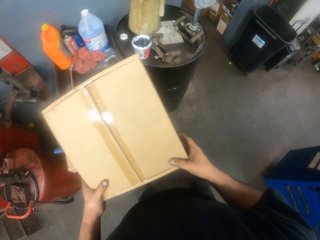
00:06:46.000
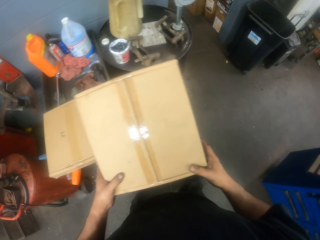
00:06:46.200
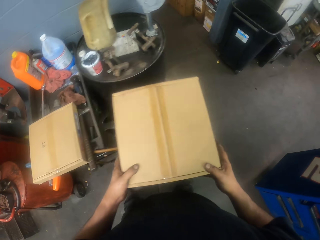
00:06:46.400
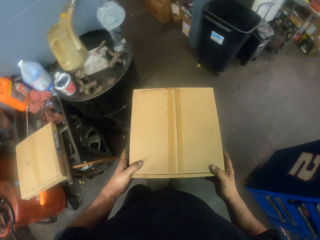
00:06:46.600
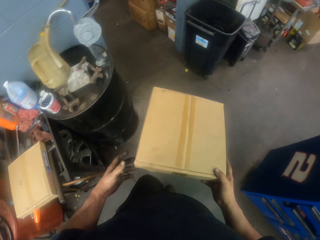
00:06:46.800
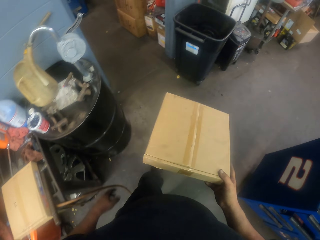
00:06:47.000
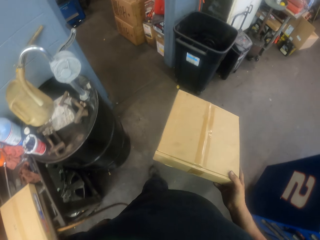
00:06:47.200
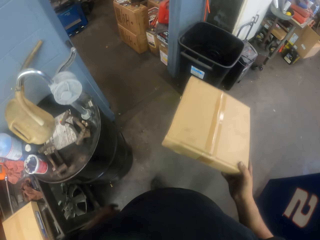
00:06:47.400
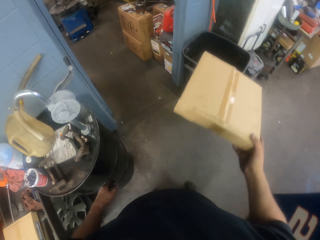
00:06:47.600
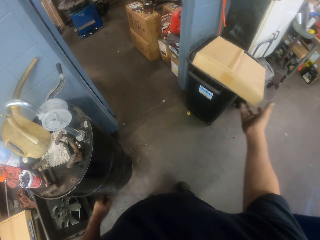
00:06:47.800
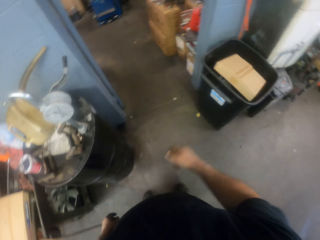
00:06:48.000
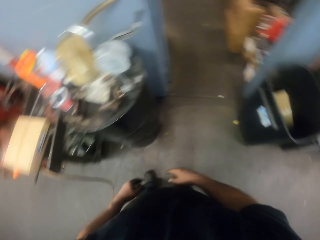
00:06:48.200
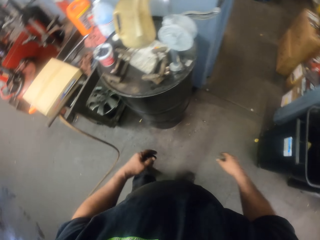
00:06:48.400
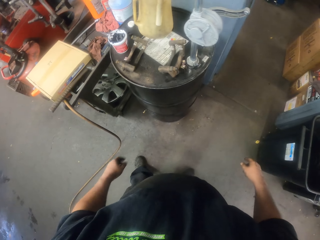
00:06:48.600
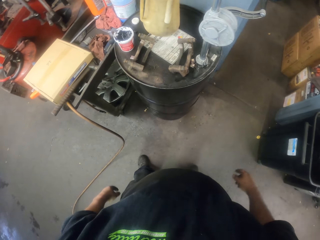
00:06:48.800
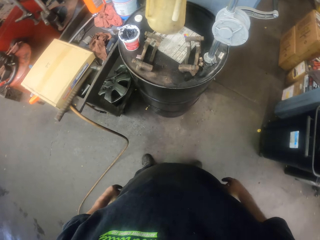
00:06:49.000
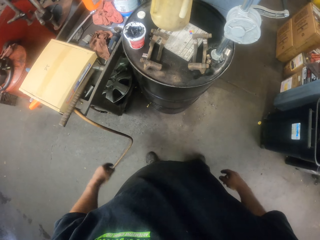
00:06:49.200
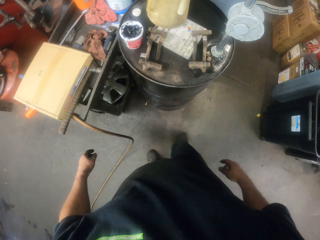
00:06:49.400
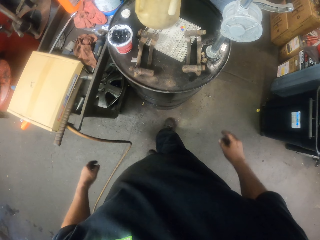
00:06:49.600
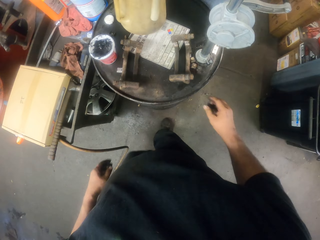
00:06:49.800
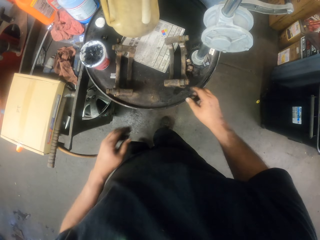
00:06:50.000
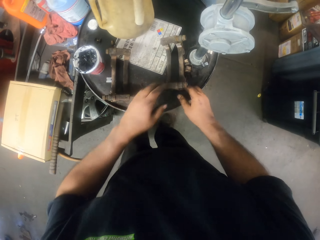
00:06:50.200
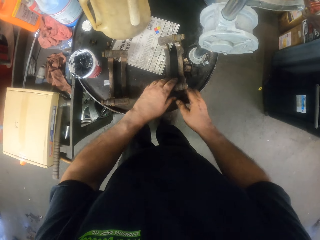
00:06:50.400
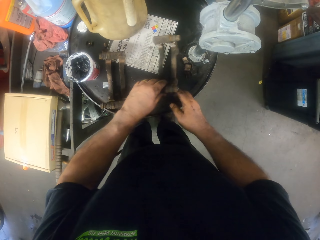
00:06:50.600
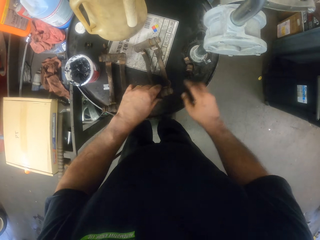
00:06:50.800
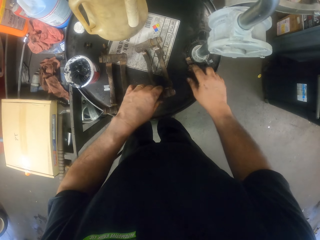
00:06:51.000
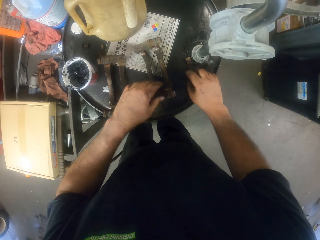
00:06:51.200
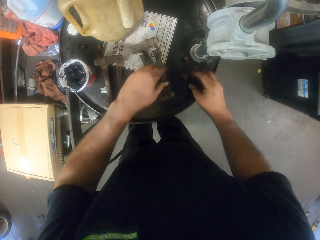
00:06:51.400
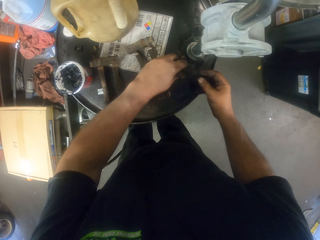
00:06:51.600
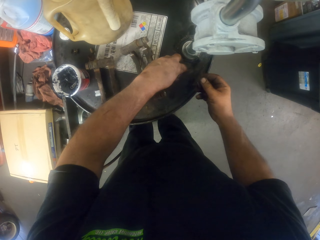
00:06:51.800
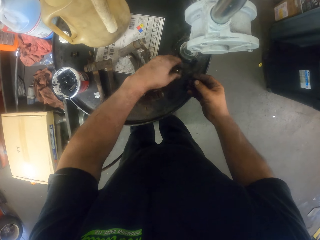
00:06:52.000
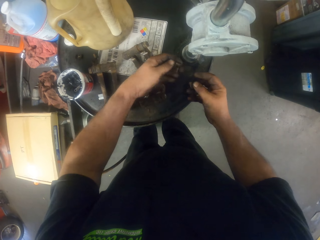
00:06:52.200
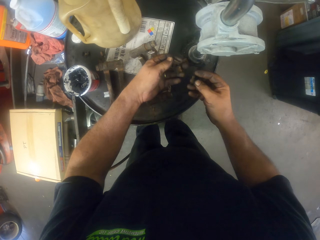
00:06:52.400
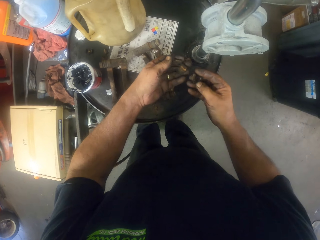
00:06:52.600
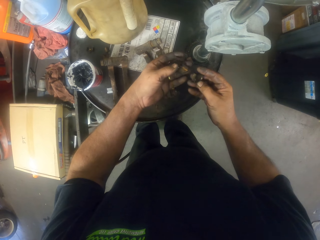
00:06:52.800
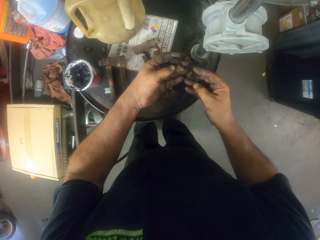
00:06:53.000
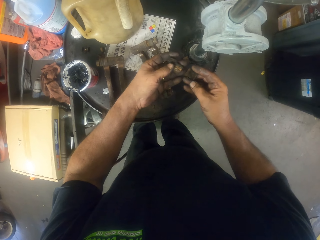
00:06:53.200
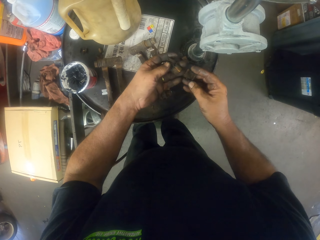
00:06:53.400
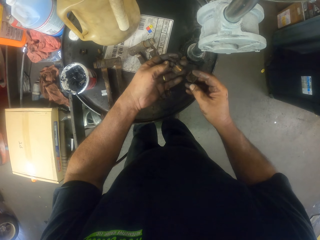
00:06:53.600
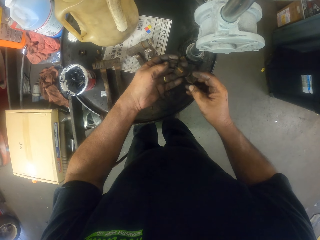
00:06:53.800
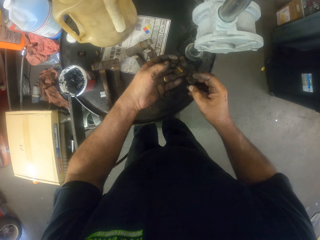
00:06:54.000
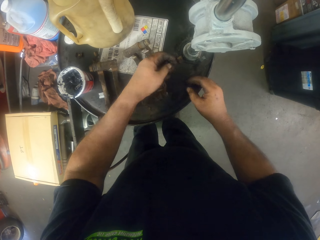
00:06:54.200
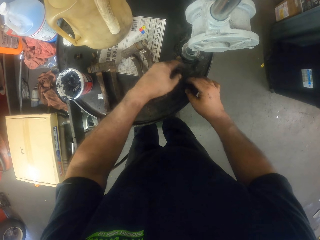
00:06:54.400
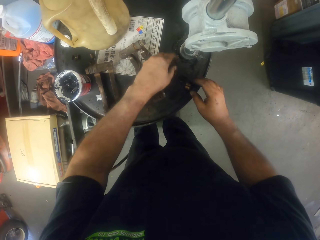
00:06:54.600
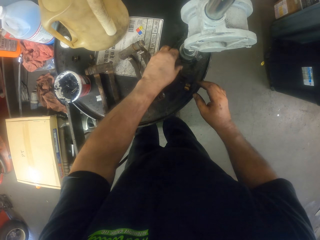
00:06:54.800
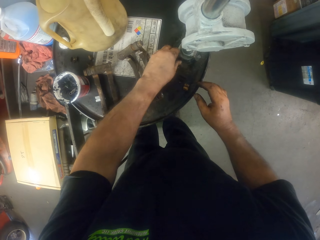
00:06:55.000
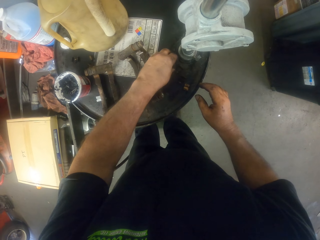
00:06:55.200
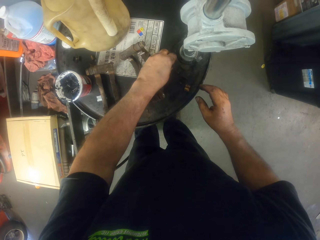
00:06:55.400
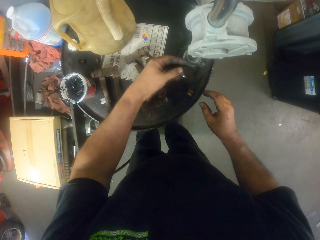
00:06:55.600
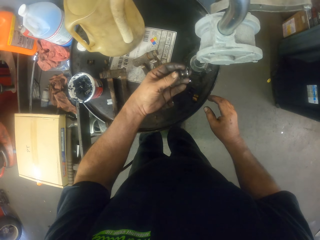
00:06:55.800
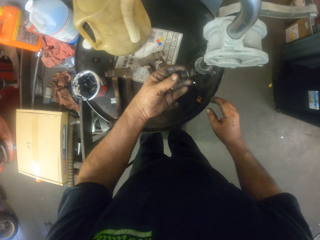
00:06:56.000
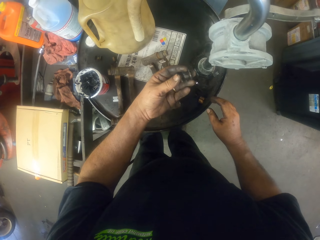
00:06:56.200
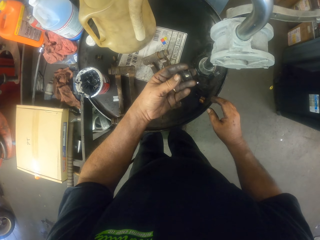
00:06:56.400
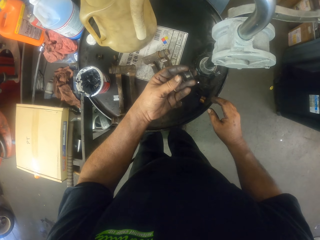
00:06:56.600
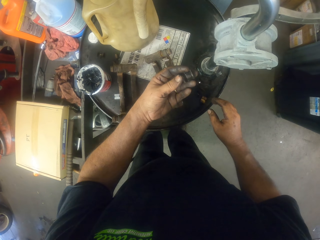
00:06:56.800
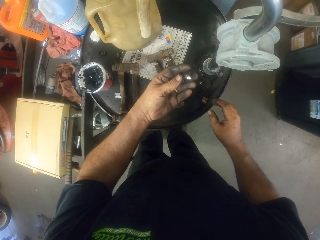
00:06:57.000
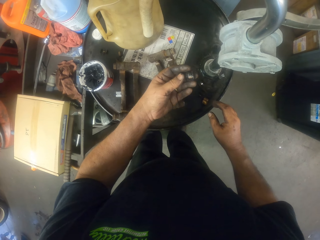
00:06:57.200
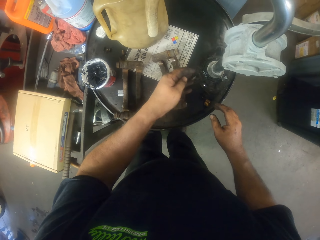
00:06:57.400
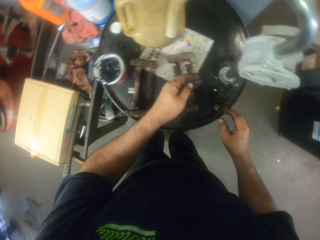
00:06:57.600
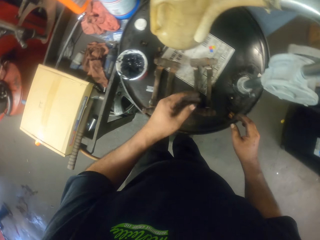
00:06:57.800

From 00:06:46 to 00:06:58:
The camera wearer walks. They throw the box in a dust bin. They move something. They pick up the nuts. They put the nuts down. They touch something.

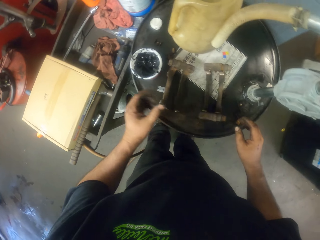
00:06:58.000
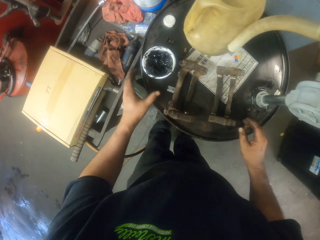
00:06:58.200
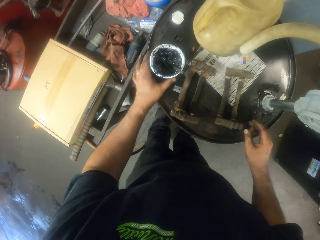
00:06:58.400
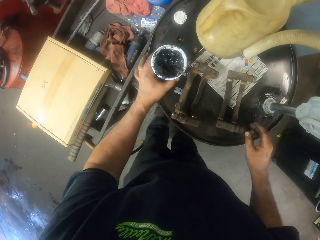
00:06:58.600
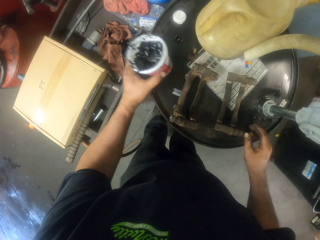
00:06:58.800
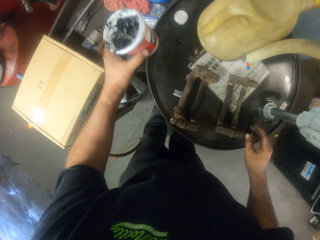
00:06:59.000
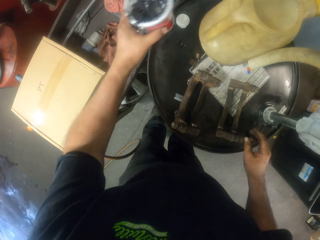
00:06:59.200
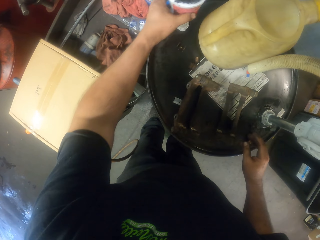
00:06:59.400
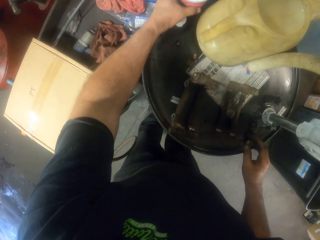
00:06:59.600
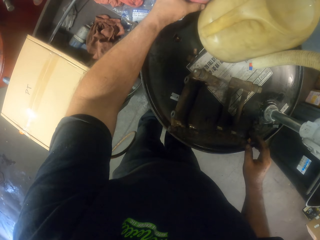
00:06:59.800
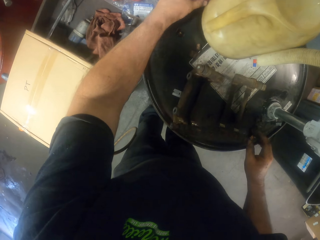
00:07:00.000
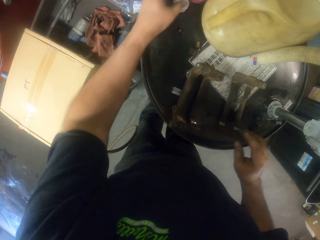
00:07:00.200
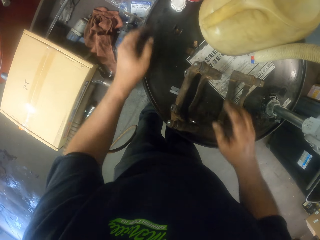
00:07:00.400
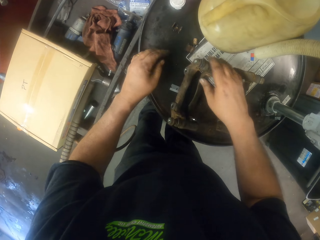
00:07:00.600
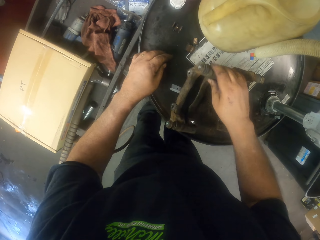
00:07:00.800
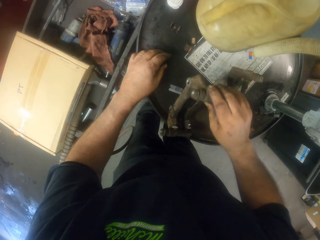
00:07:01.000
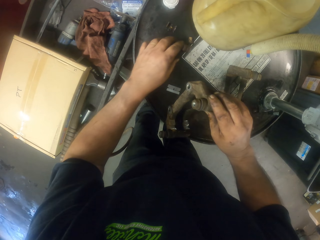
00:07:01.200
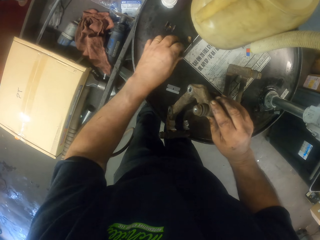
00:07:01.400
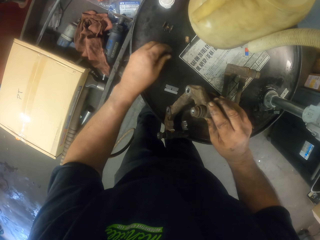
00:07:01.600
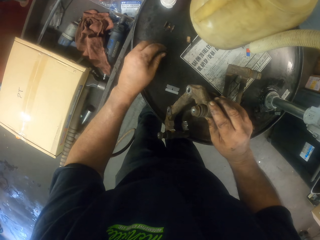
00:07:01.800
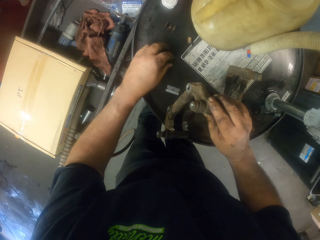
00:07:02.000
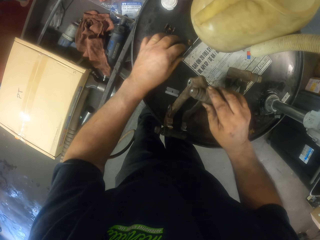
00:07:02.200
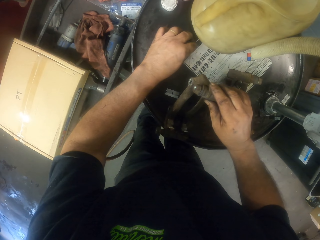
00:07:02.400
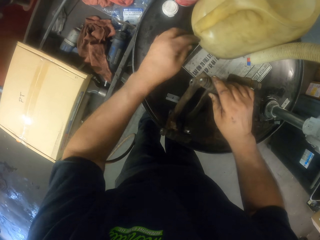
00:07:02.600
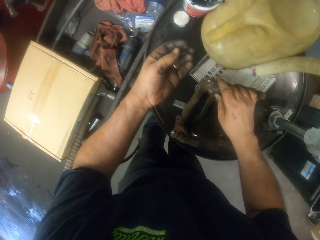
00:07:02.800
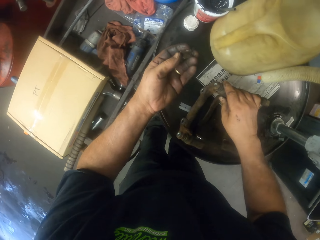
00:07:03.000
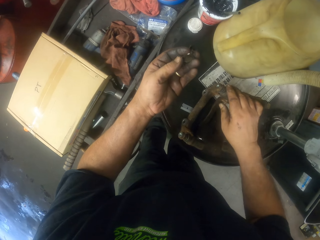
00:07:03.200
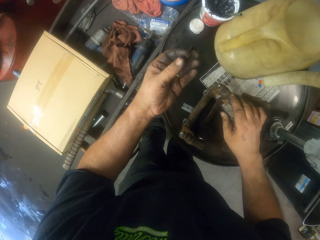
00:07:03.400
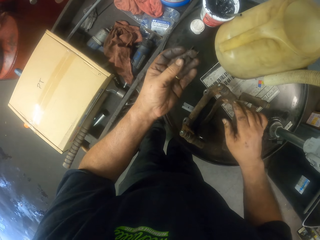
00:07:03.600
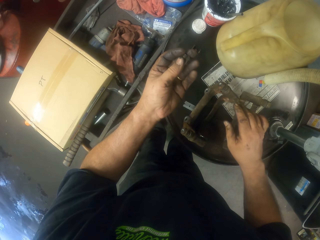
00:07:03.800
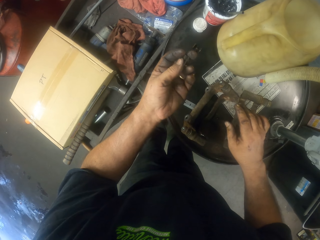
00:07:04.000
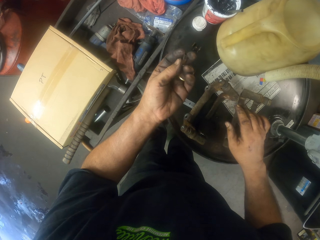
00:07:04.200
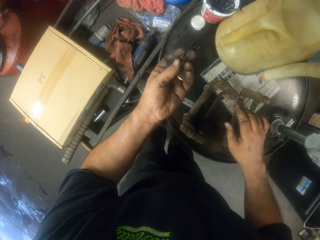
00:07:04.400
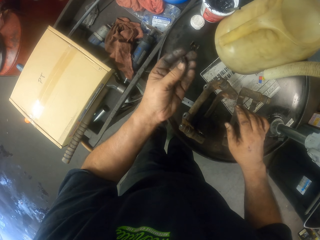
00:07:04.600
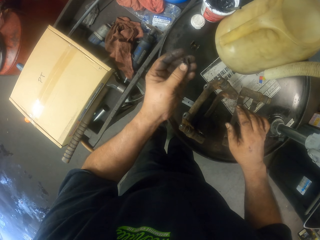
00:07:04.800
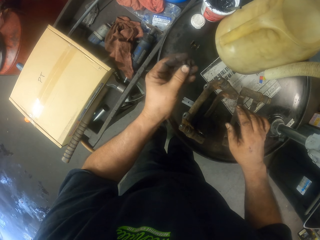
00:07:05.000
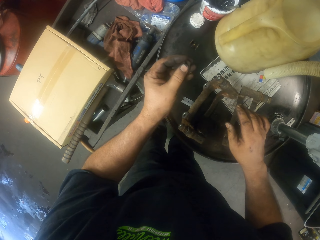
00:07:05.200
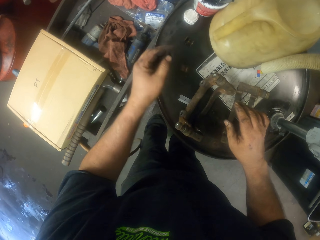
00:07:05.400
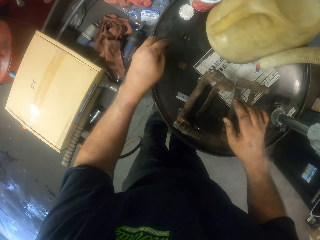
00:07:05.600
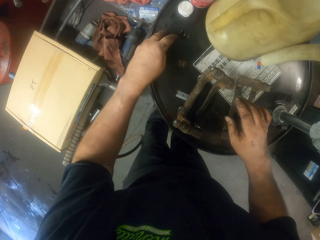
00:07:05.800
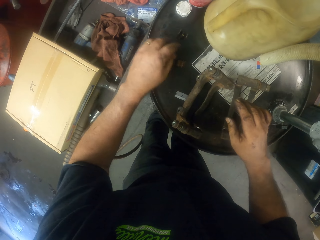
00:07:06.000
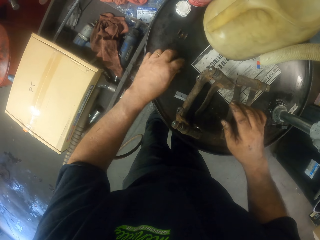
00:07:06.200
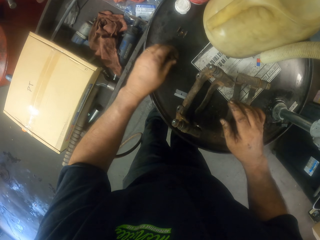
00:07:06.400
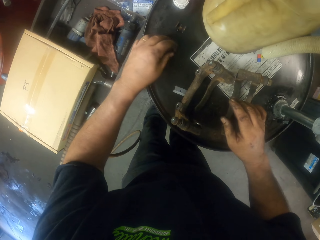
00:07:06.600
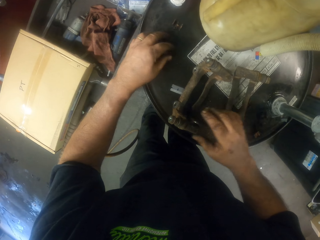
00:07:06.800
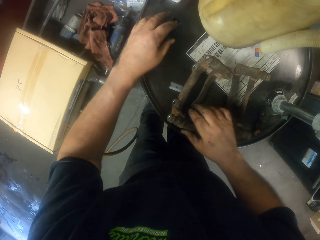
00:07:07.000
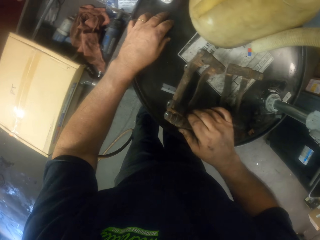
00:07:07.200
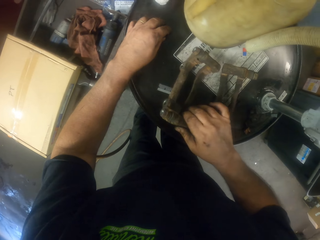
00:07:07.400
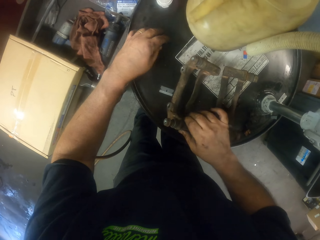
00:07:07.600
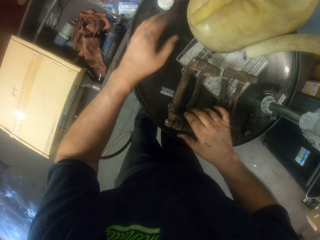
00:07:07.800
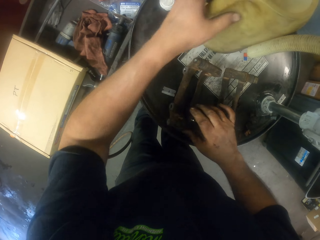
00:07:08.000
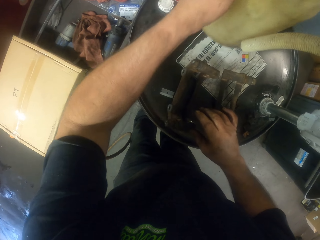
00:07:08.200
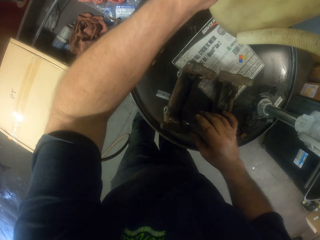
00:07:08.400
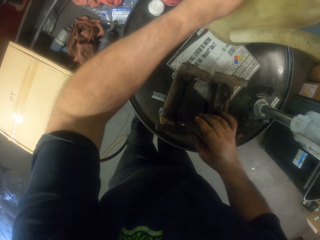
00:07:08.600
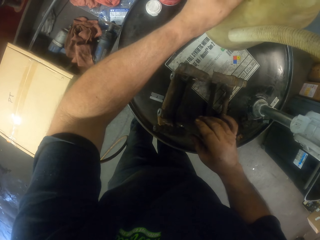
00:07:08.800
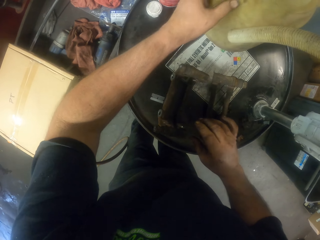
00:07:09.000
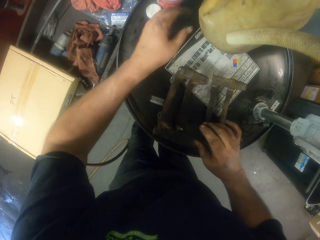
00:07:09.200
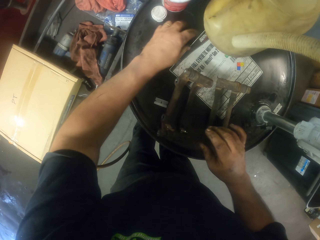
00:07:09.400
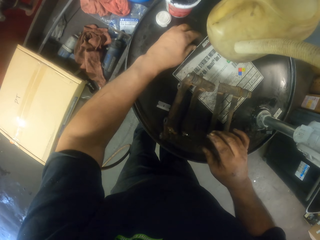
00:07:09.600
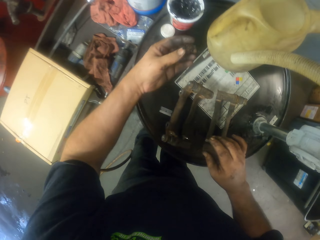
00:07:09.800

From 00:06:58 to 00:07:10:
The camera wearer puts aside the tin. They lift something. They touch nuts. They pick up the nut. They touch something. They lift a jerrycan. They check some items.
